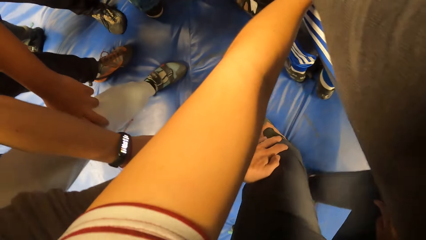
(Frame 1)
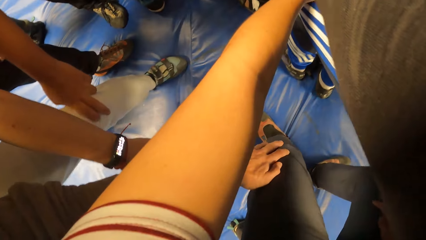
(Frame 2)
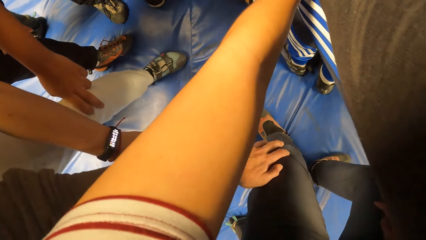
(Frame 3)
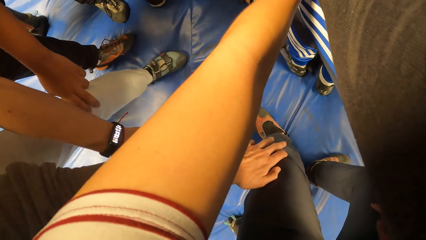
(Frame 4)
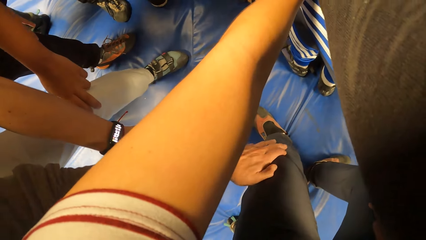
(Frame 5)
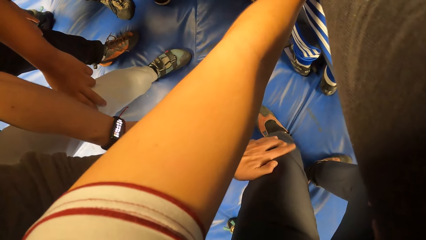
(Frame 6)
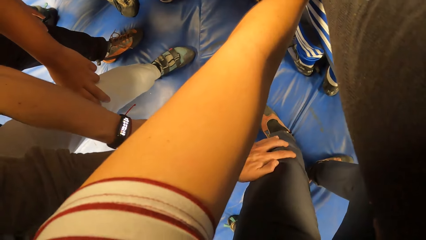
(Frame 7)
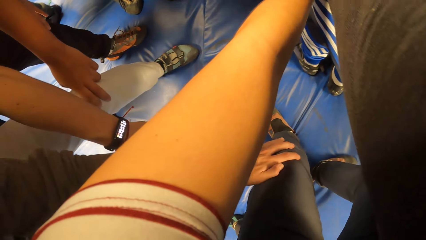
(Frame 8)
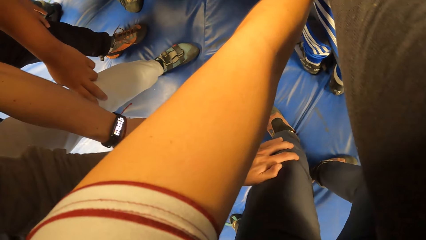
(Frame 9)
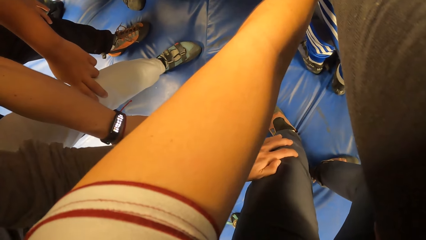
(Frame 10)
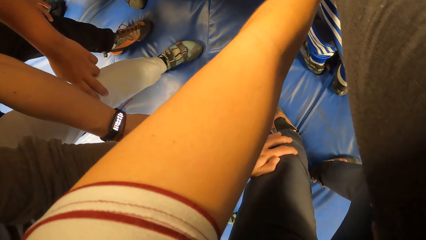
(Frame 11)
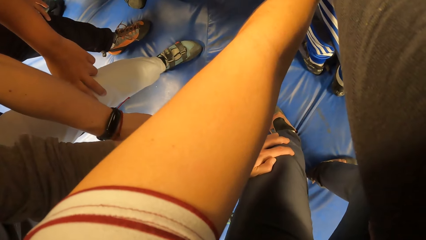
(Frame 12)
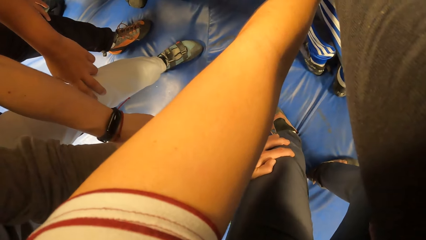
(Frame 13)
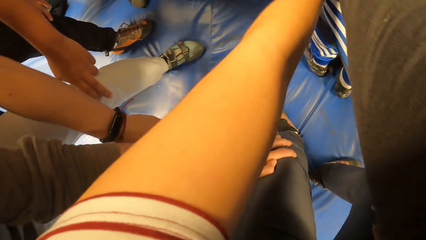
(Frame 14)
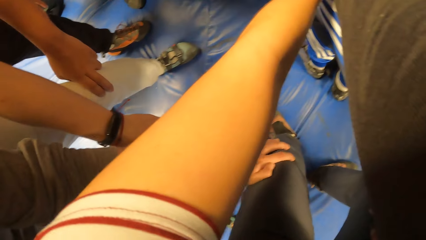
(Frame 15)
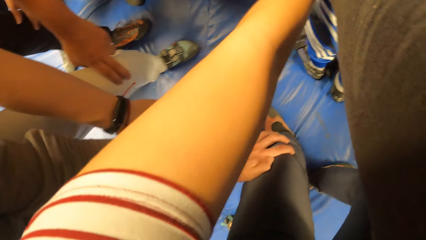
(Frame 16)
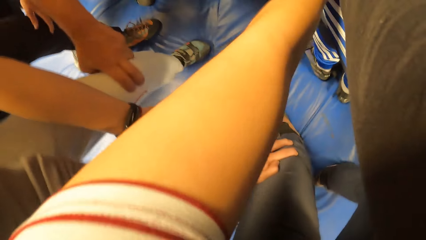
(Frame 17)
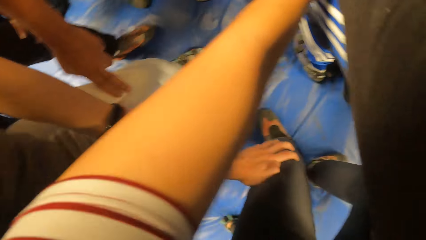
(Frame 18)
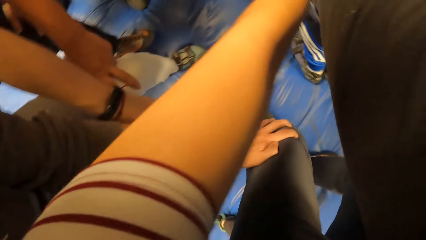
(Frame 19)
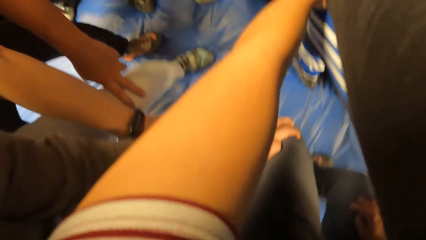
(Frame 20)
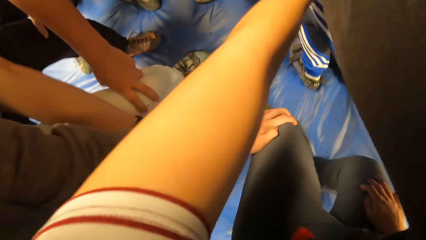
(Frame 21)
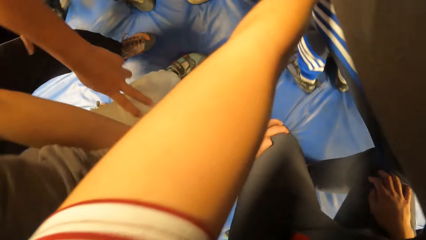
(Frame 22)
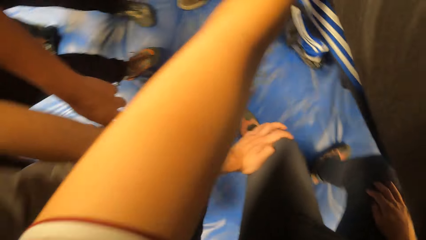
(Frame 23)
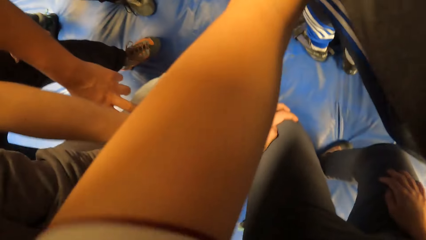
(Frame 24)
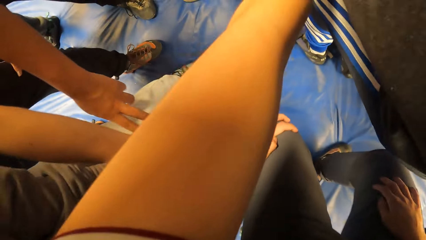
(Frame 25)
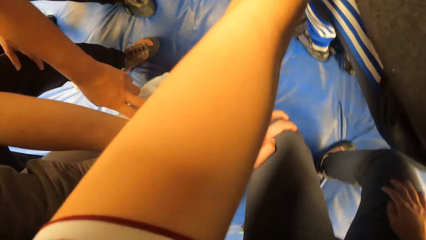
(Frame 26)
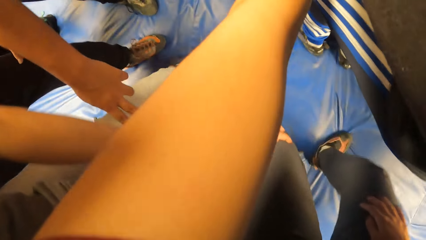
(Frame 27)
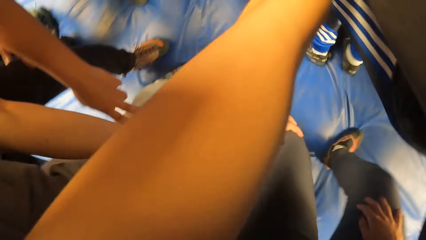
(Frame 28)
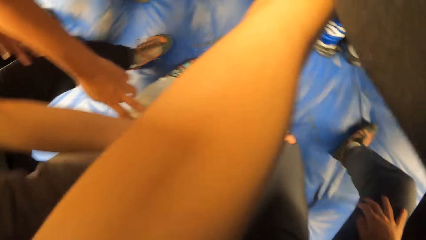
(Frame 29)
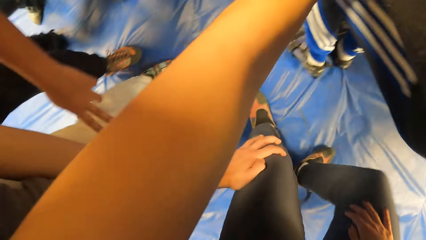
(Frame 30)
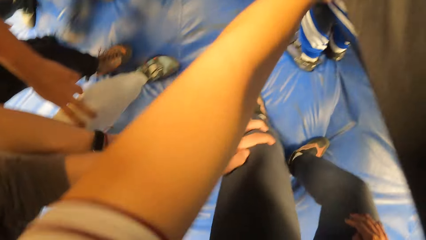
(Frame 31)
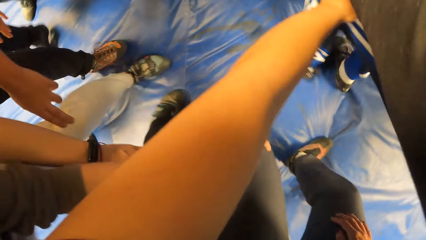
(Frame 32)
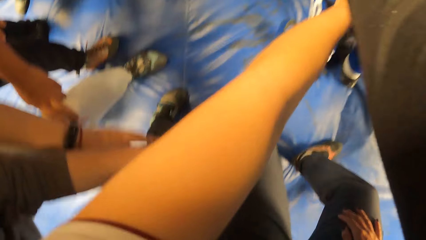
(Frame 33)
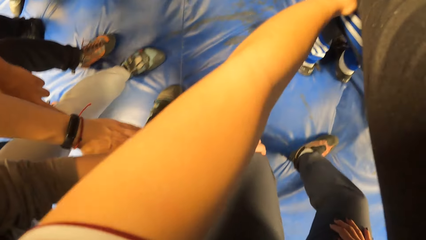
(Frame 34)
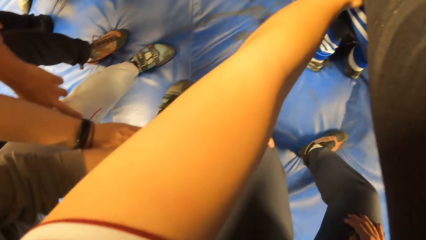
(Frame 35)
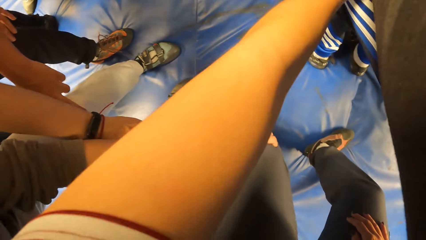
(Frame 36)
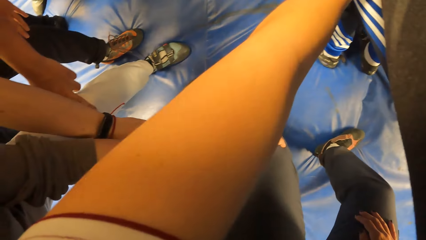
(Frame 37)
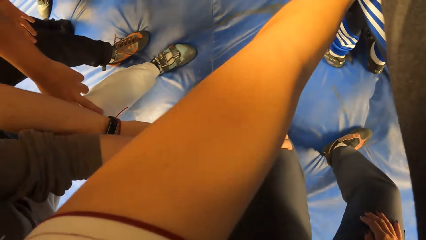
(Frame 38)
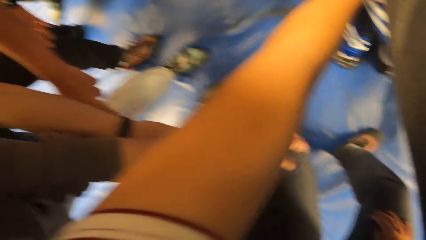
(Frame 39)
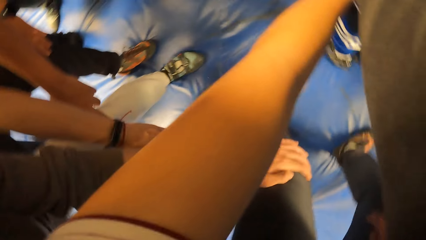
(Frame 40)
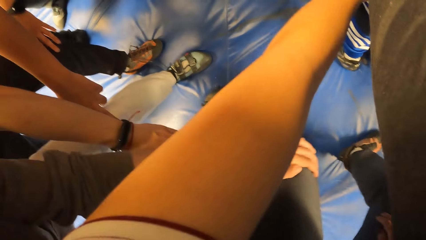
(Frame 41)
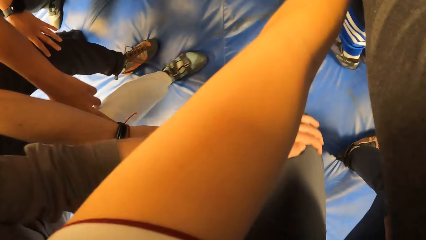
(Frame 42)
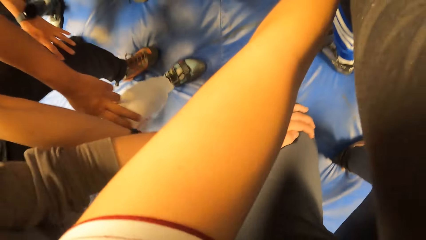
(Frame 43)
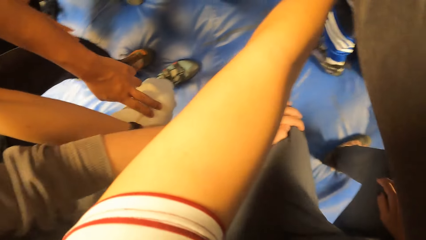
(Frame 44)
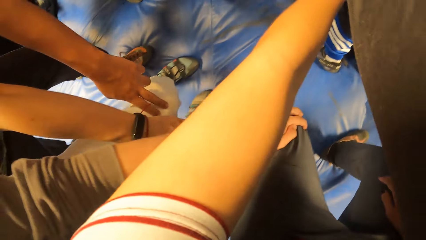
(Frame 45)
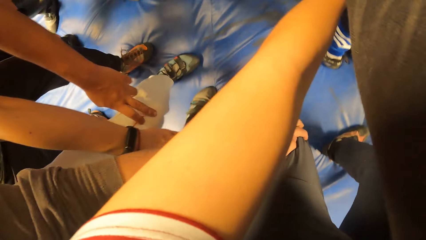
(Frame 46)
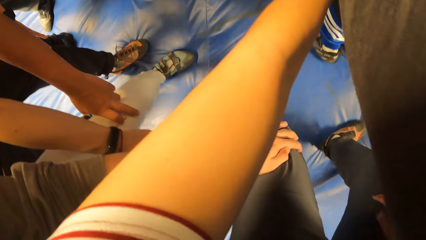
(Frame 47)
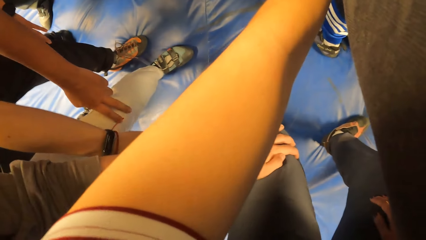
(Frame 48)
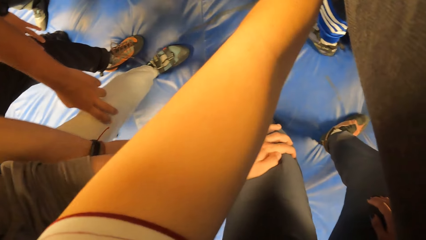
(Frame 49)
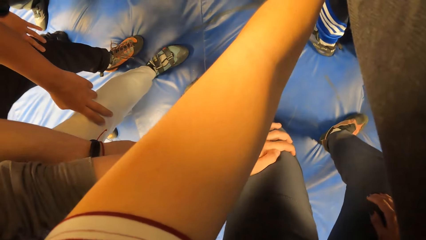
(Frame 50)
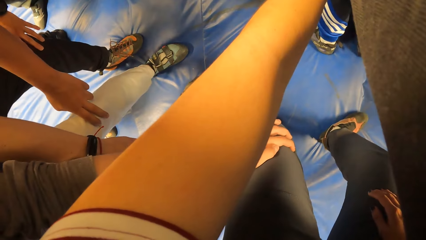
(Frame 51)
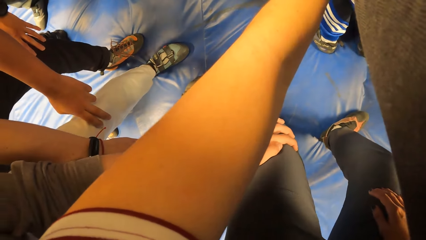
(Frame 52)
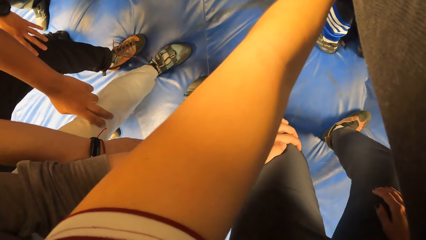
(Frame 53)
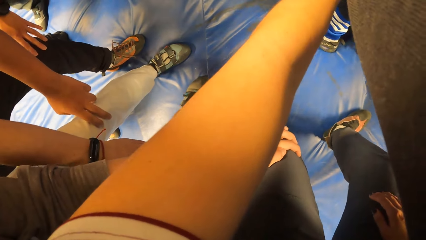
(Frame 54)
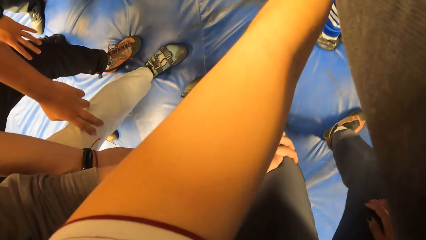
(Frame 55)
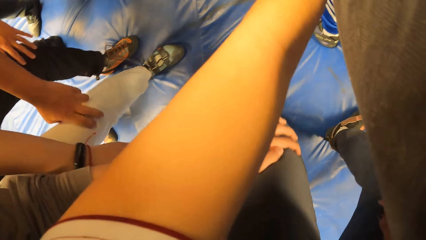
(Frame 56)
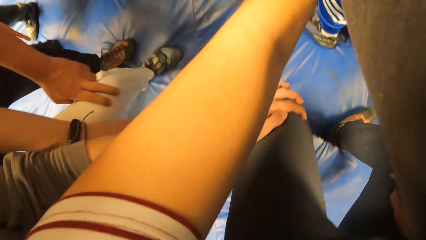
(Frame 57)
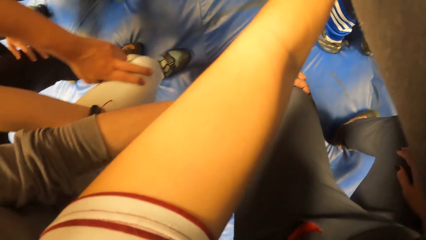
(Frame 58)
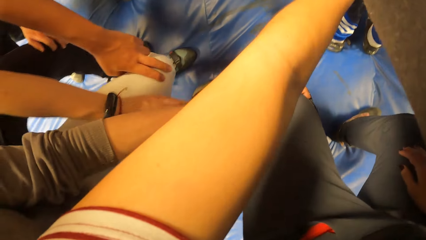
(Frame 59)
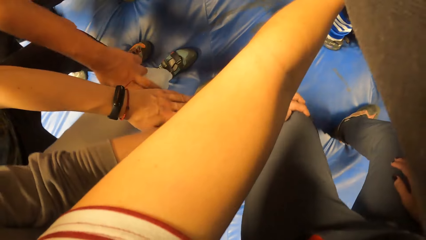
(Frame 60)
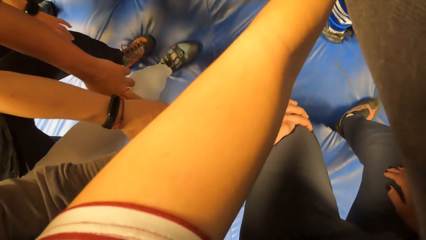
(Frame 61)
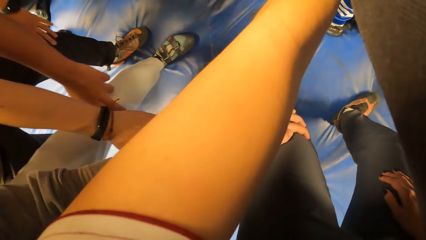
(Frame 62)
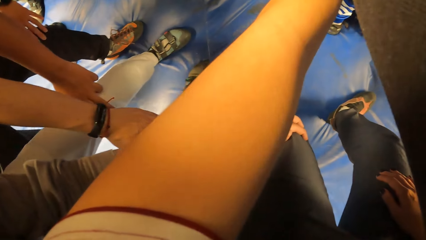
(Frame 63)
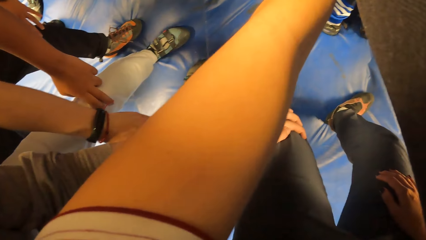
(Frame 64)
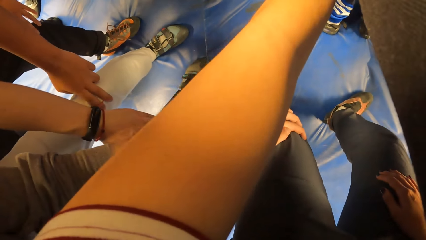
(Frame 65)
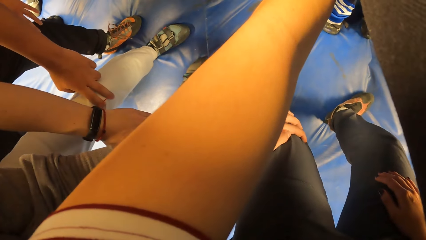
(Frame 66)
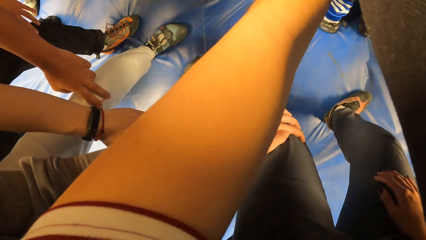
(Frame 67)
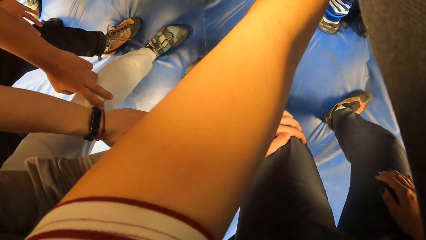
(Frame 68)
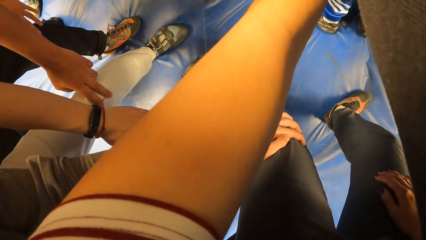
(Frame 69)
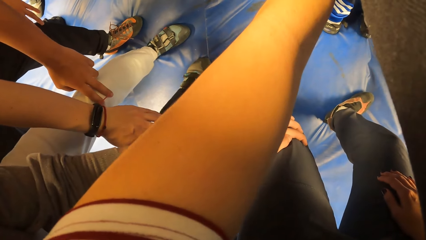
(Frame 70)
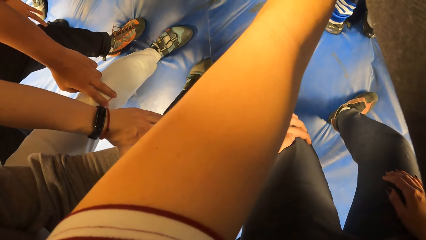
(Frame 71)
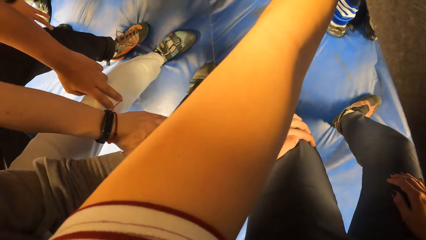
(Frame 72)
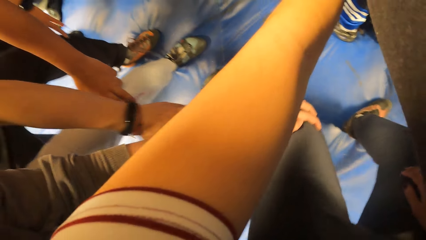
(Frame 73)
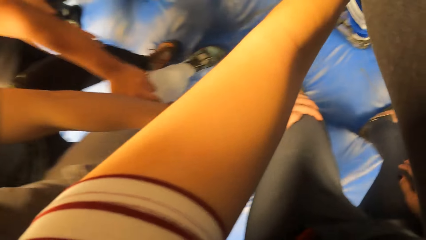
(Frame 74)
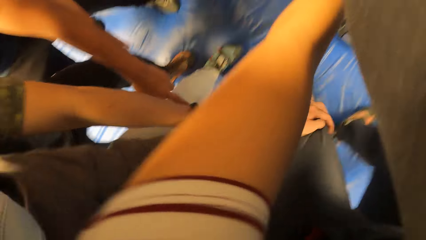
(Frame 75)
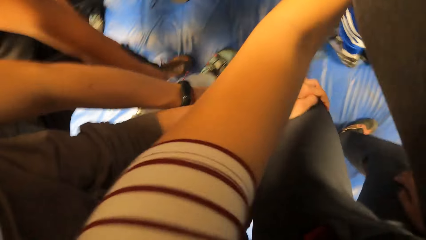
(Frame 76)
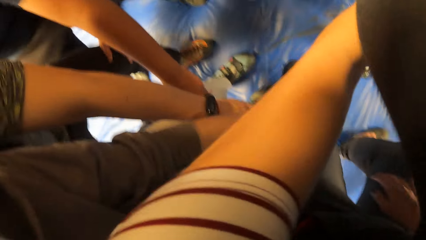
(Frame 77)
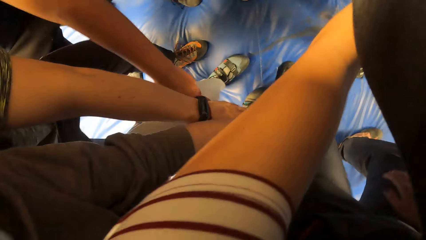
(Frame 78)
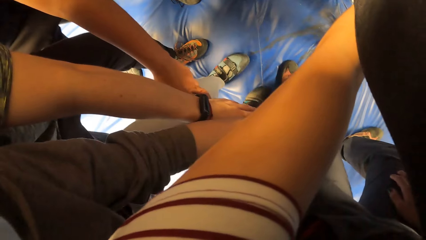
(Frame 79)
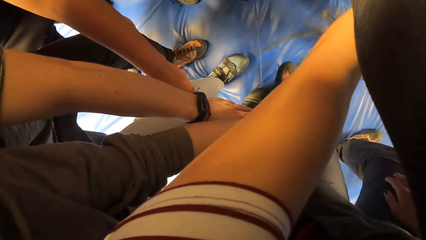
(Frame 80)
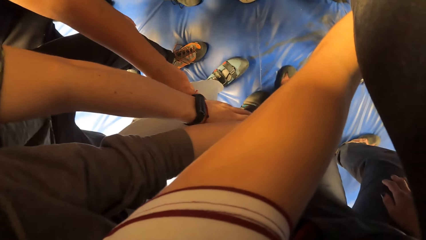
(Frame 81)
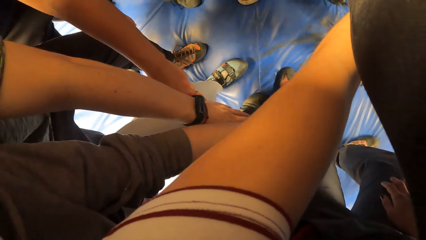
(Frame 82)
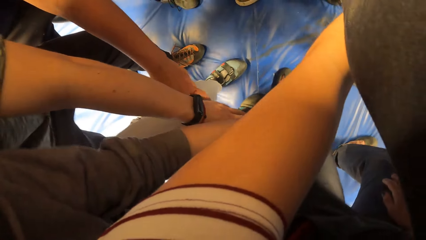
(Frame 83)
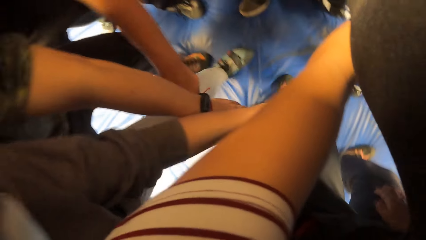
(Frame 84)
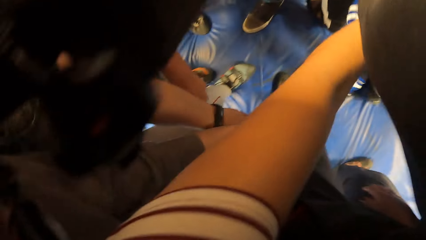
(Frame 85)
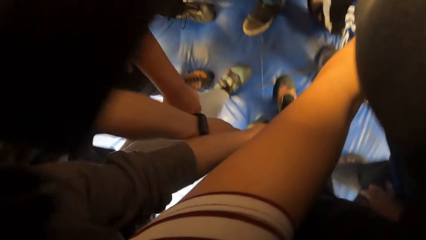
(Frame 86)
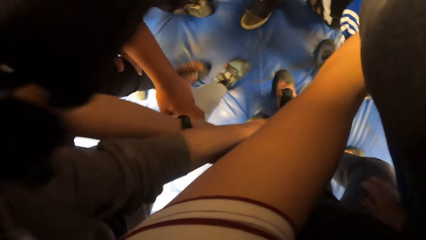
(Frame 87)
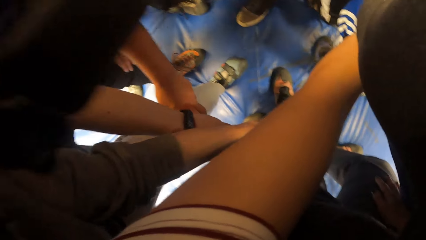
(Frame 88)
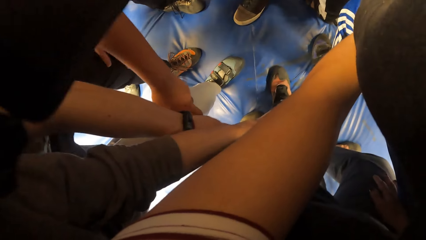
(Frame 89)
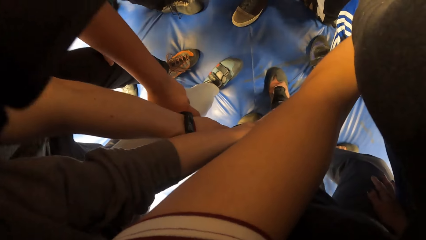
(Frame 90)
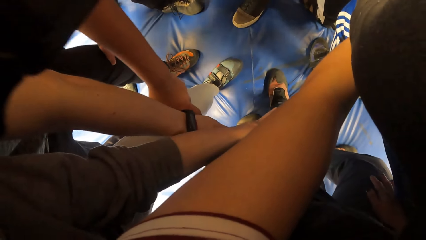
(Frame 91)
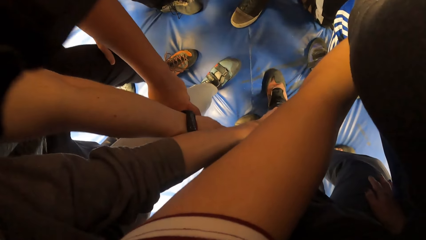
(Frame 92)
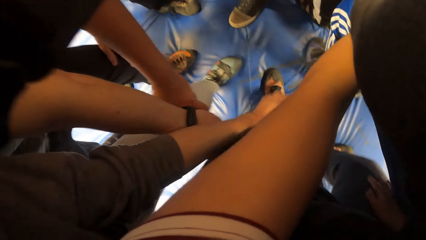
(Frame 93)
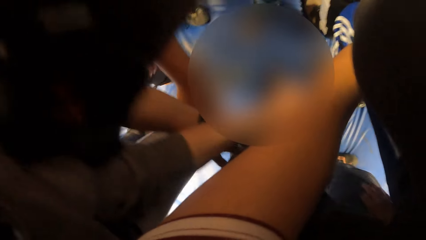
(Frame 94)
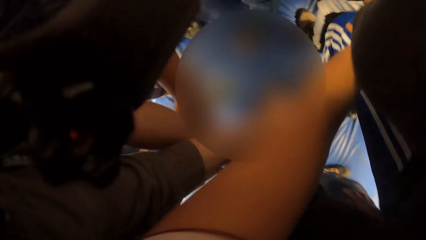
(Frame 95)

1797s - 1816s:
The trainer trains the camera wearer with the circle of people. The camera wearer exercises with friends. The trainer trains the camera wearer with the circle of people again.
